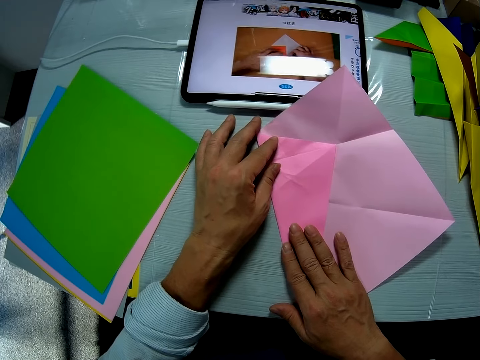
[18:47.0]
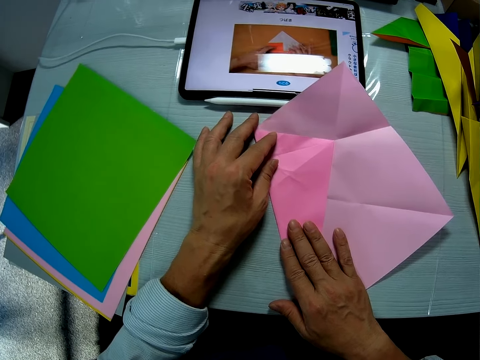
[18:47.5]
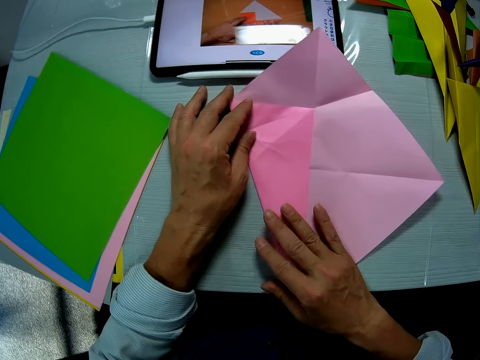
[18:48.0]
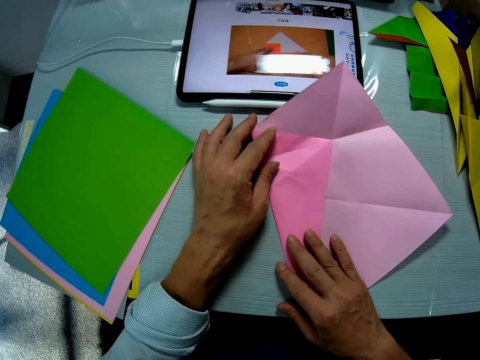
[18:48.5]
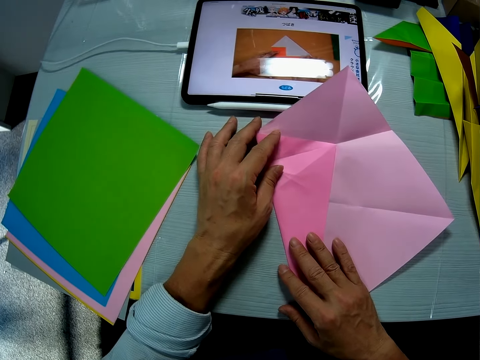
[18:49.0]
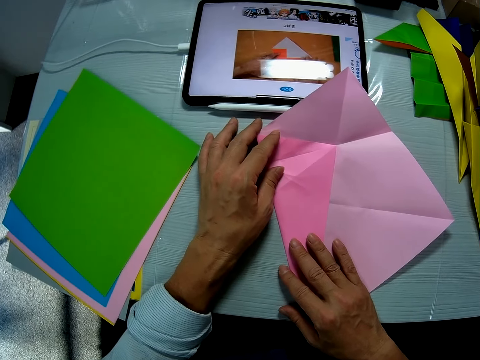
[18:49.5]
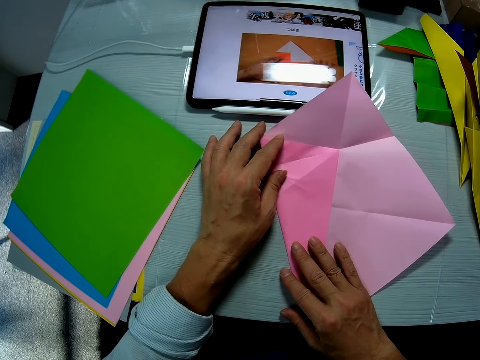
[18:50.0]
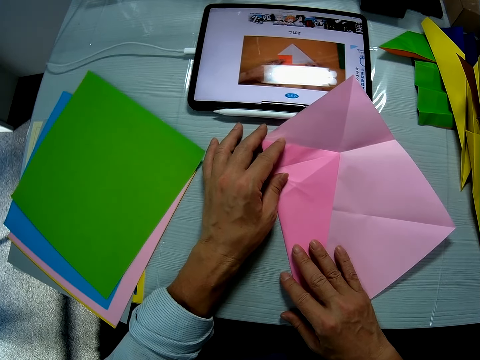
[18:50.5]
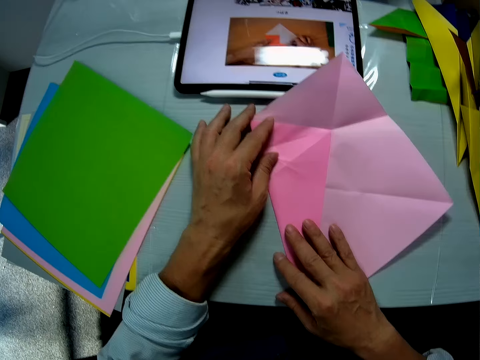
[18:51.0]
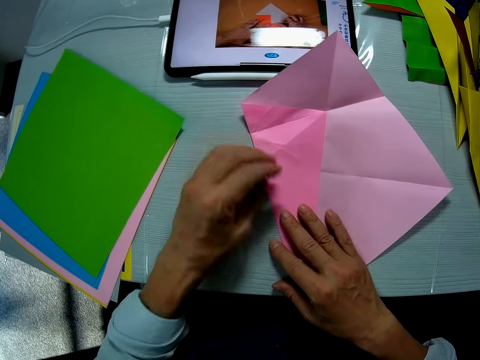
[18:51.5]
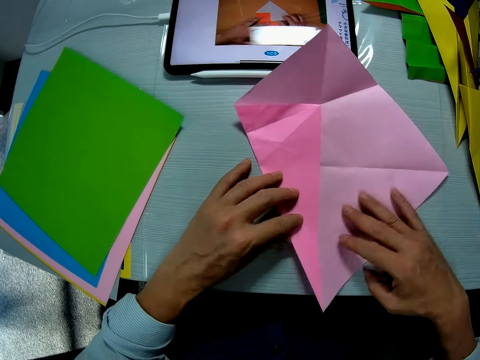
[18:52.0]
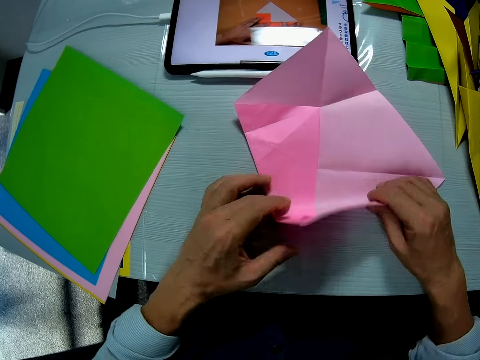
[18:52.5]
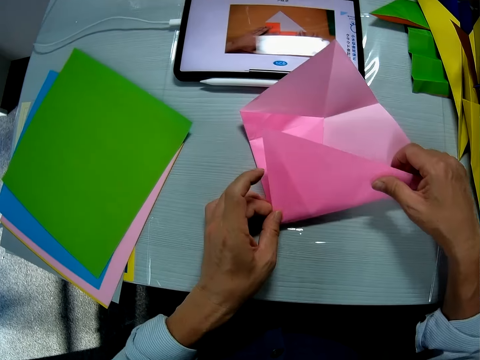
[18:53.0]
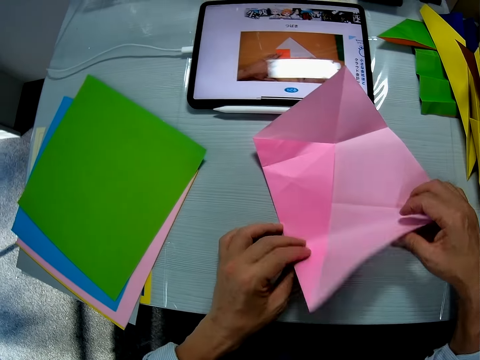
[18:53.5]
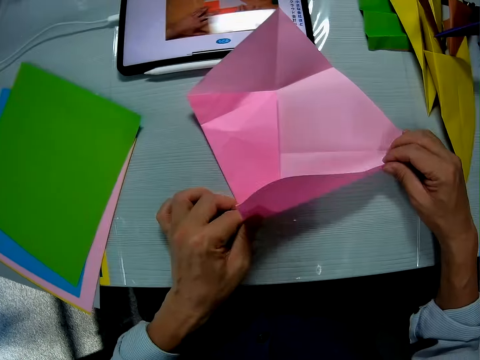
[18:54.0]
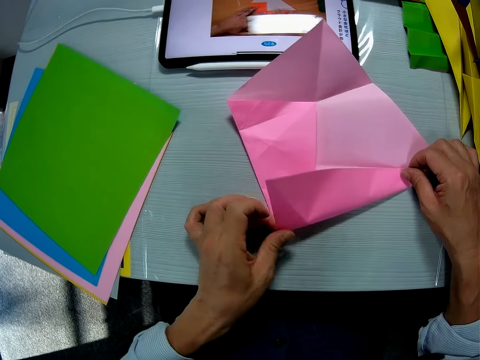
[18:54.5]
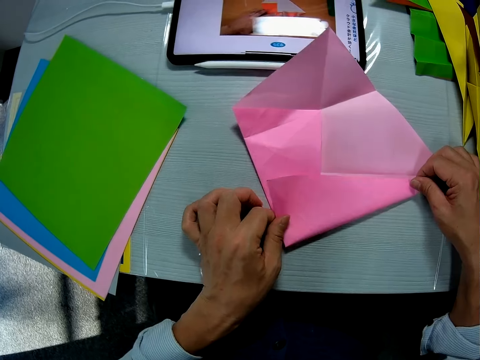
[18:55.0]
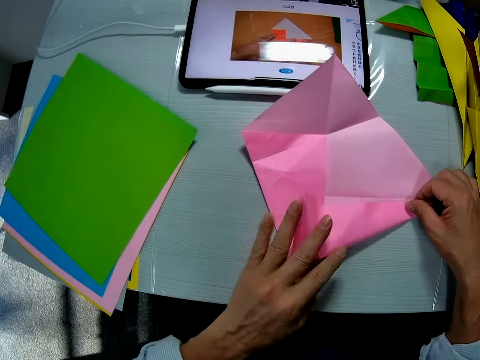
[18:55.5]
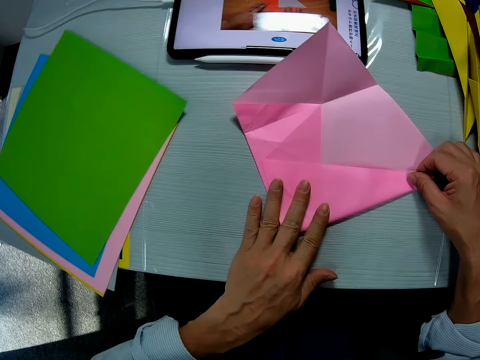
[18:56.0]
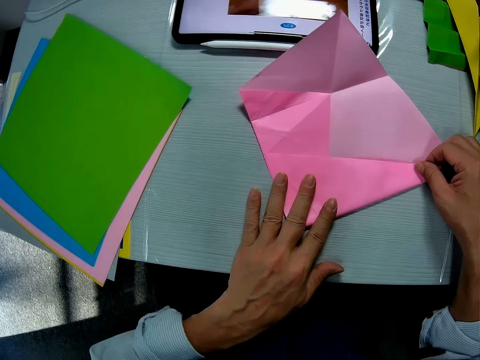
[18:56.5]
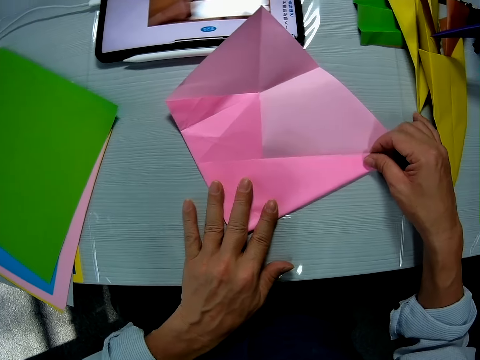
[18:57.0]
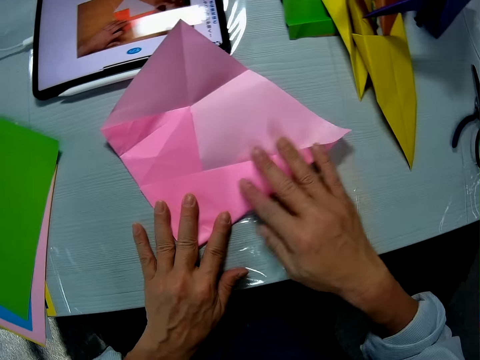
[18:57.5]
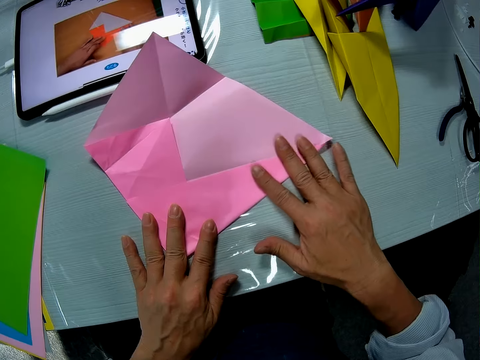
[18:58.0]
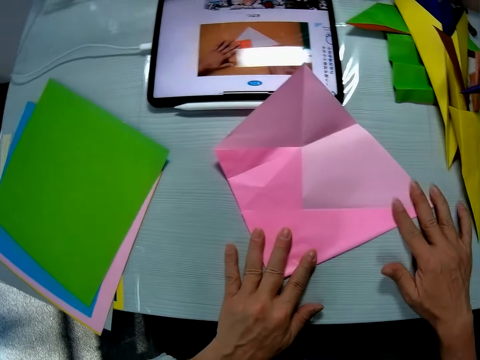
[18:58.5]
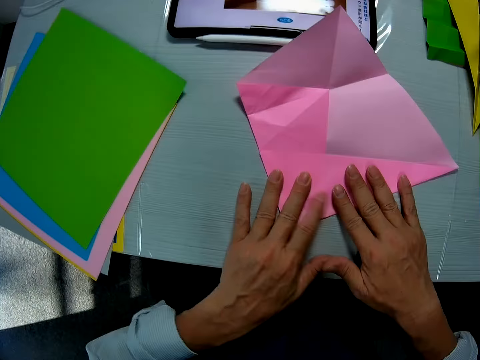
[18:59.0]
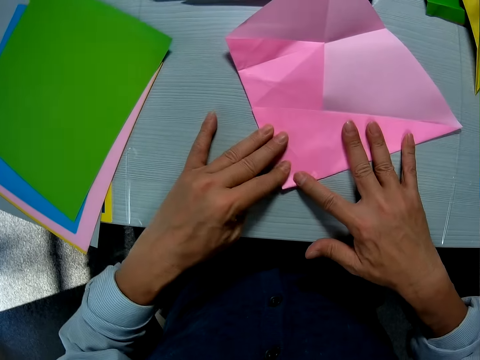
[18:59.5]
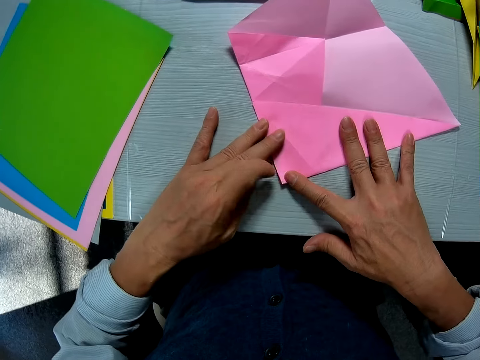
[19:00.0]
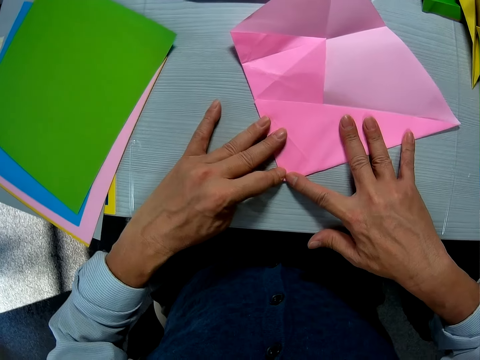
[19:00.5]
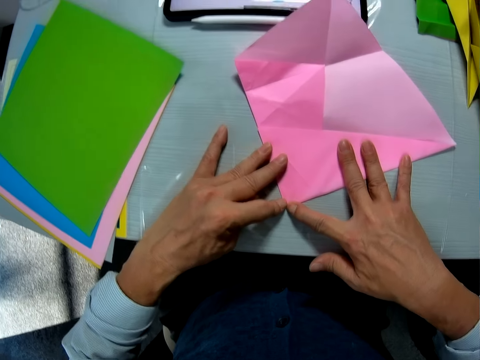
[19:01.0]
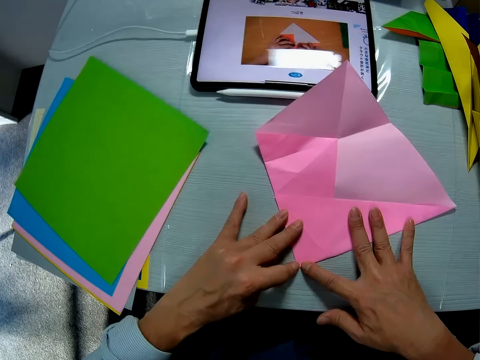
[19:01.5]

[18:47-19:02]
The camera wearer folds the sheet on the table with both his hands. He unfolds the crafting paper and folds the crafting paper. He smoothens the edge of the folded sheet with his right hand.

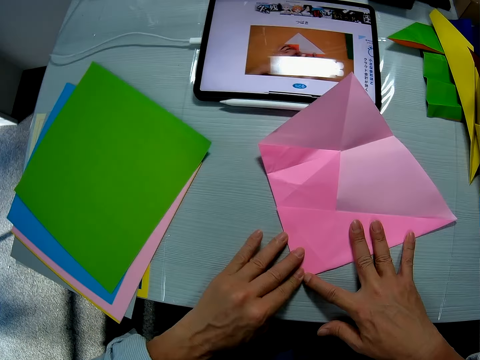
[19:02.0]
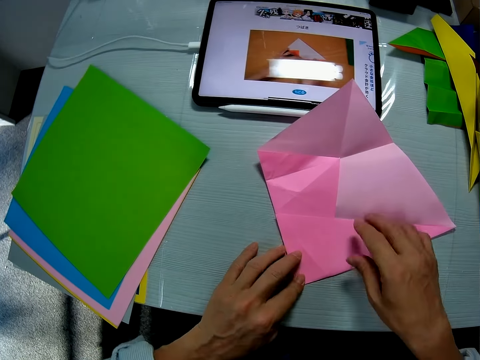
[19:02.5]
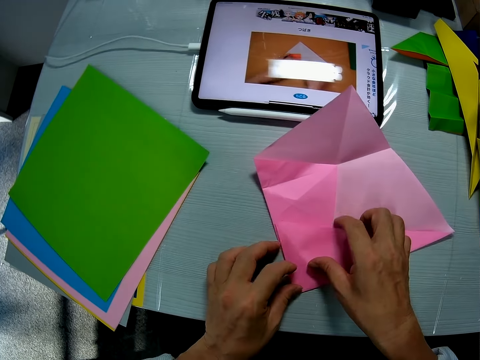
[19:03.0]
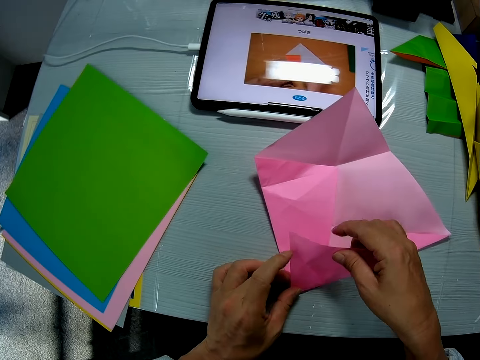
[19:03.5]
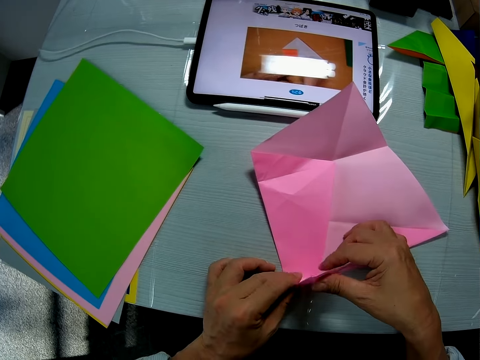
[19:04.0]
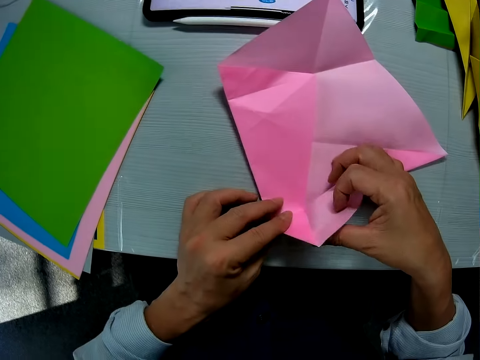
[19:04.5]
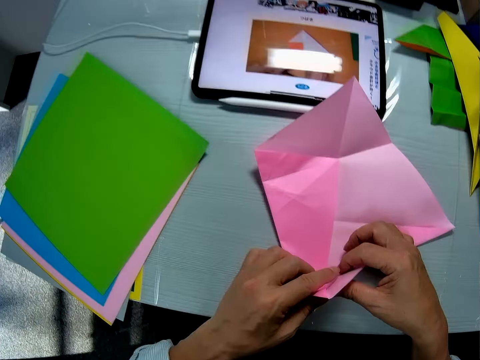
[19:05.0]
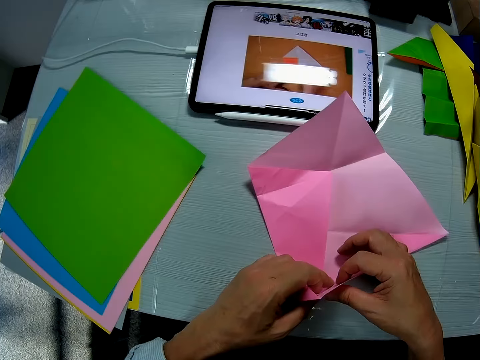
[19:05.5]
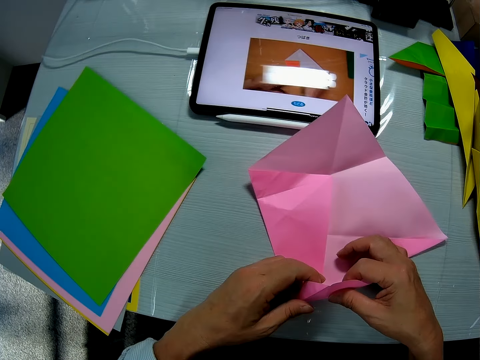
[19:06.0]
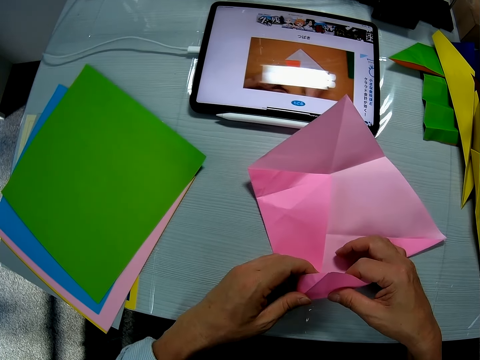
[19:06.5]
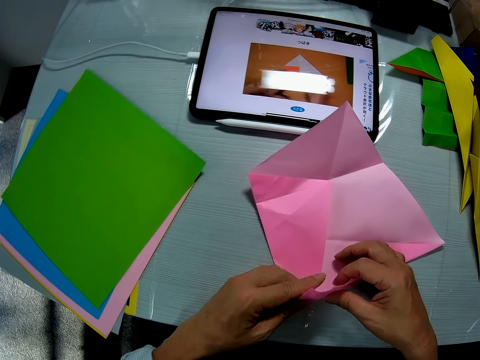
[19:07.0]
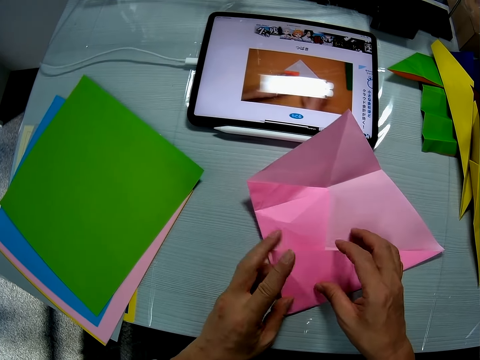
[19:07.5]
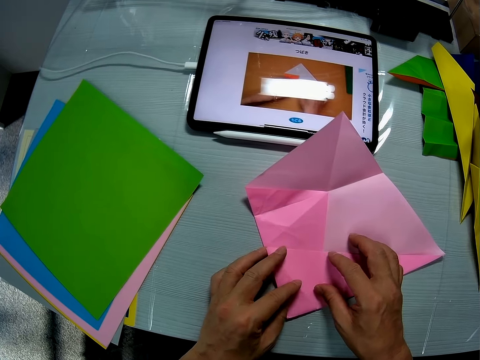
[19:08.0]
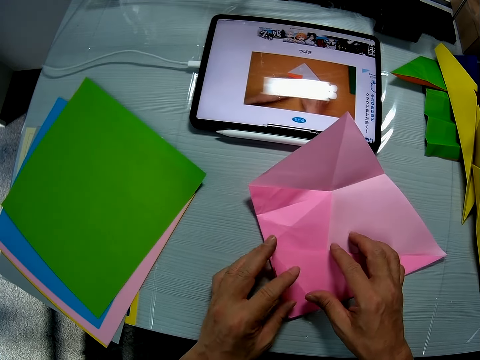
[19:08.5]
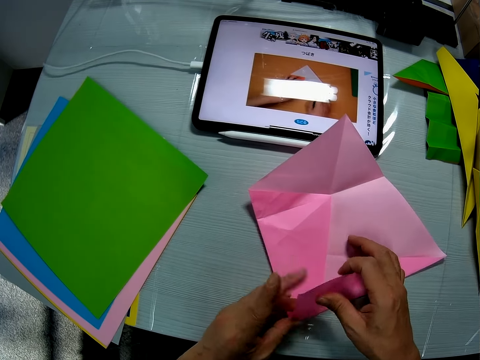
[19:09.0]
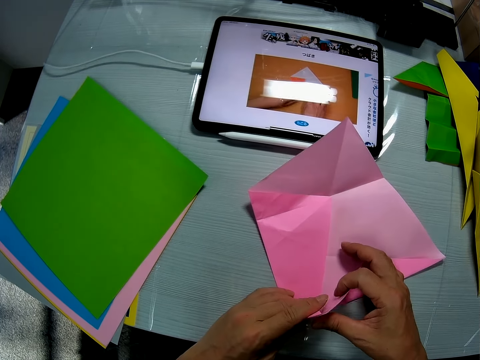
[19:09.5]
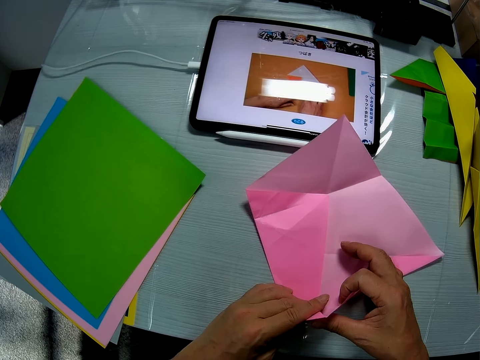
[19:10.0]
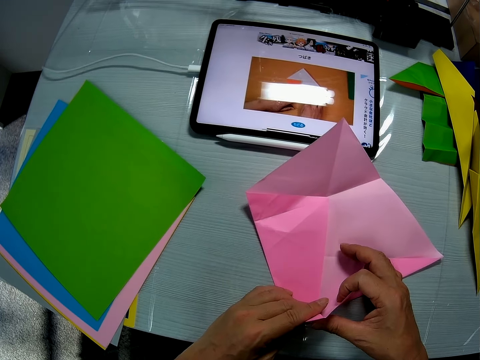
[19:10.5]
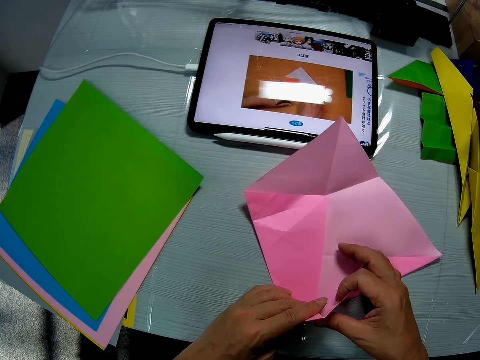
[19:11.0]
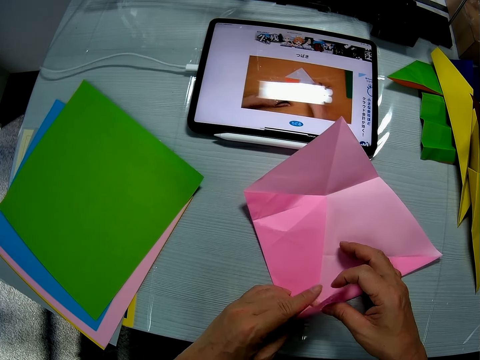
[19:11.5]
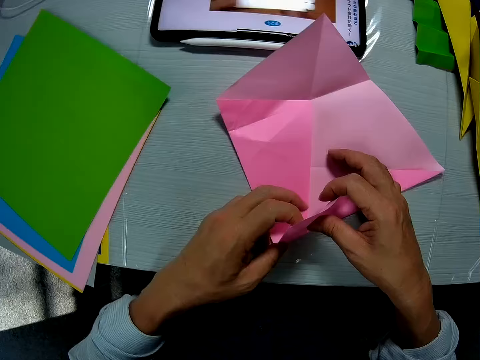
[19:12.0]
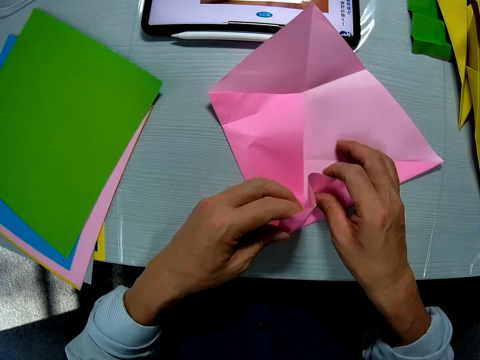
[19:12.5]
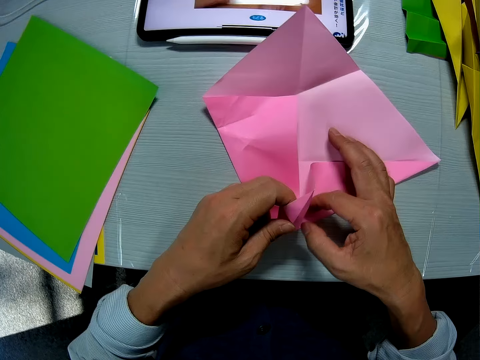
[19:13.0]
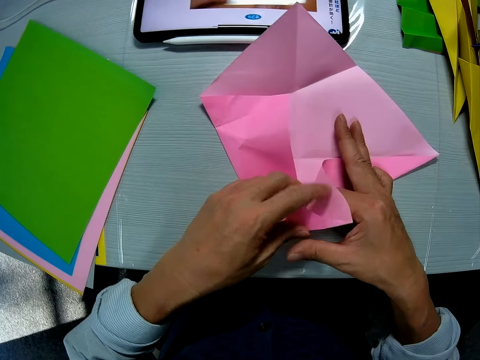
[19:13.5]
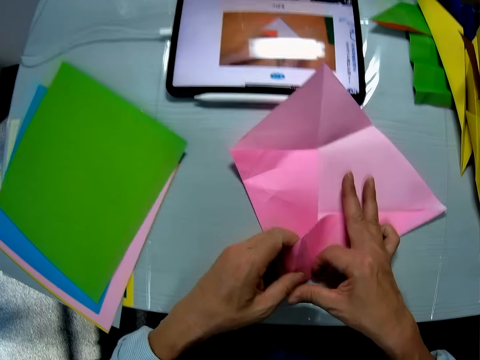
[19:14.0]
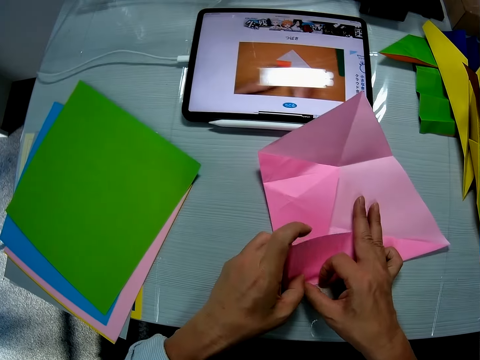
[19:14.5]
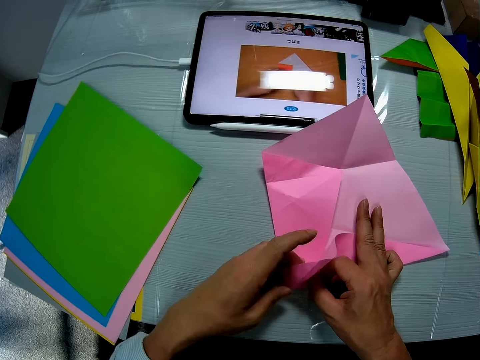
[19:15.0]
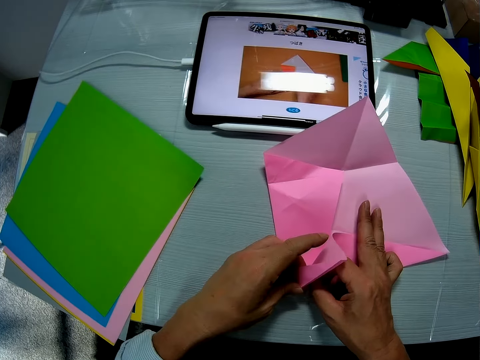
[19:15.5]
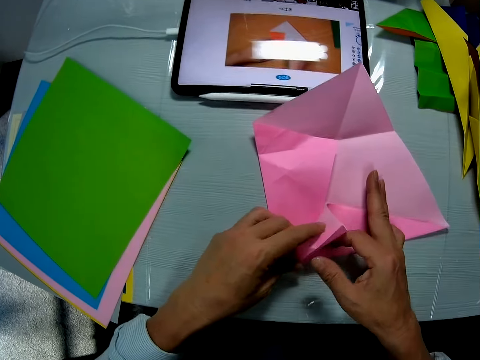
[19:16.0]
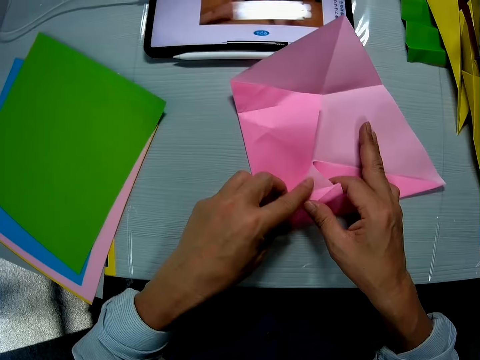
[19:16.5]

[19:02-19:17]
The camera wearer unfolds crafting paper. He adjusts the folded part of the sheet with both his hands. He folds the crafting paper. He stares at the tablet computer screen on the table. He unfolds the crafting paper. He holds the folded part of the sheet with both his hands. He folds the sheet on the table with both his hands.
